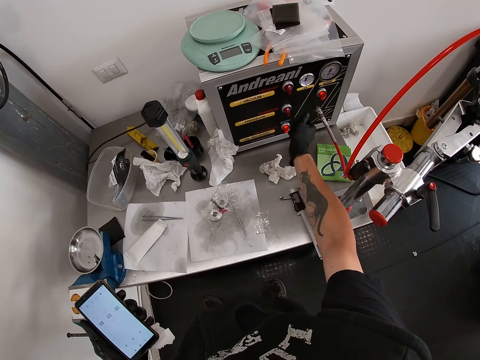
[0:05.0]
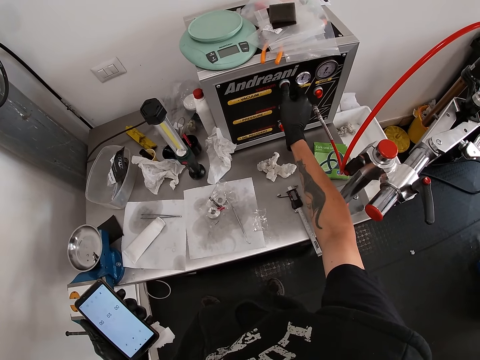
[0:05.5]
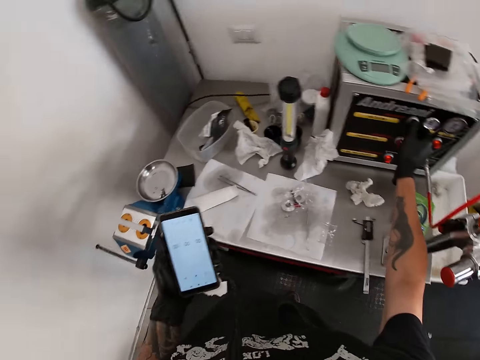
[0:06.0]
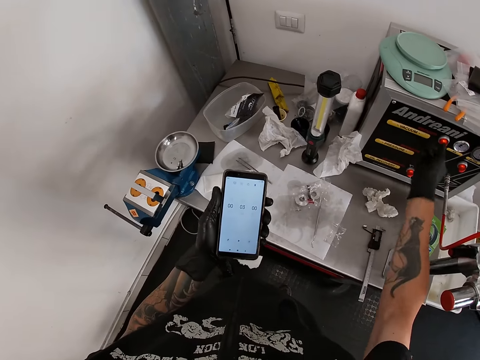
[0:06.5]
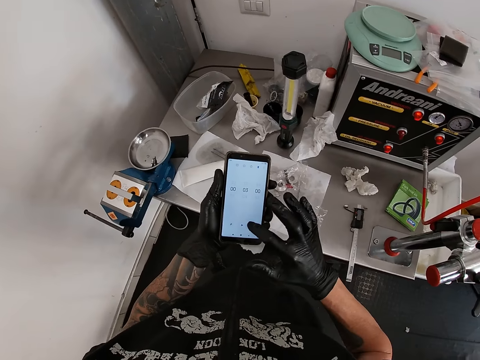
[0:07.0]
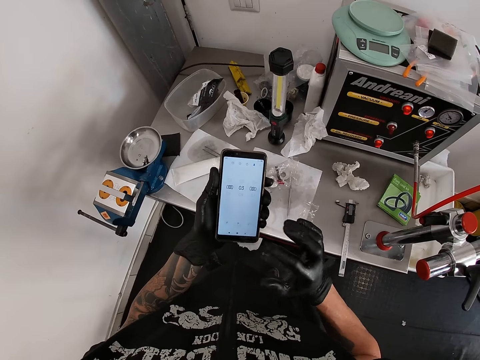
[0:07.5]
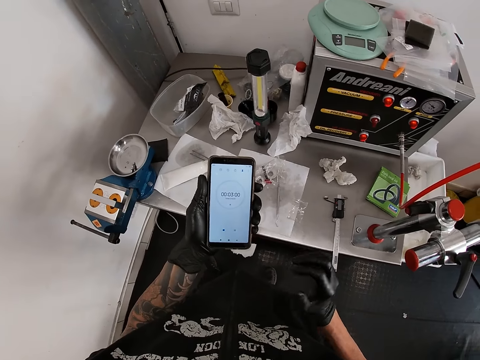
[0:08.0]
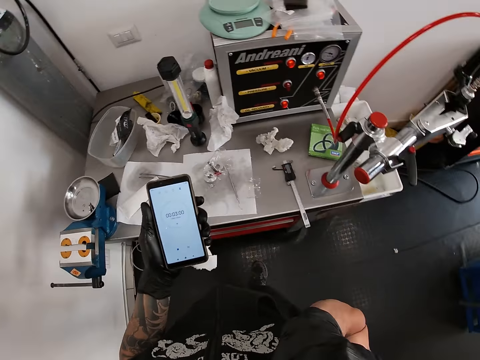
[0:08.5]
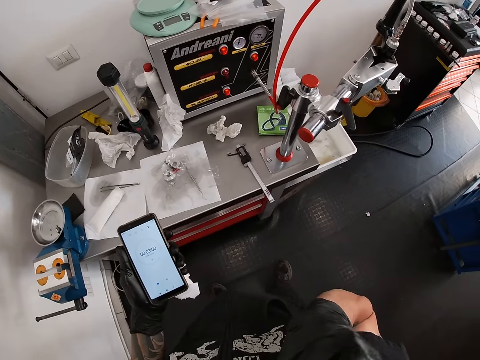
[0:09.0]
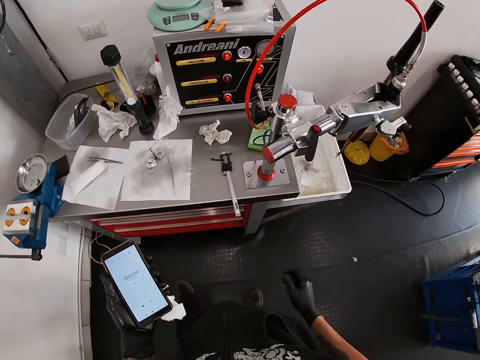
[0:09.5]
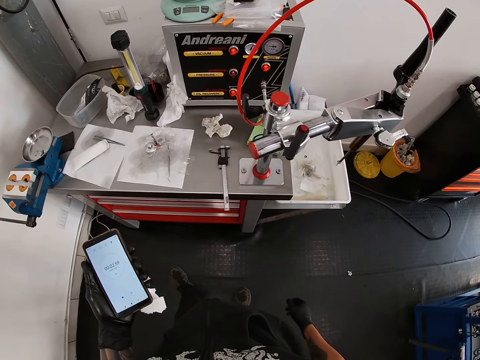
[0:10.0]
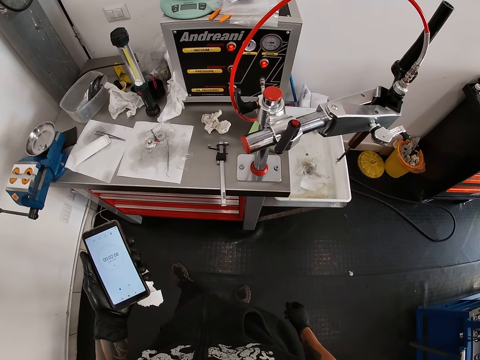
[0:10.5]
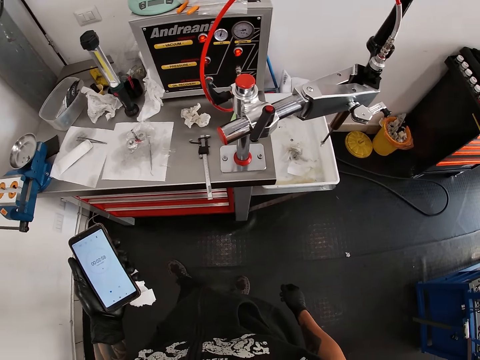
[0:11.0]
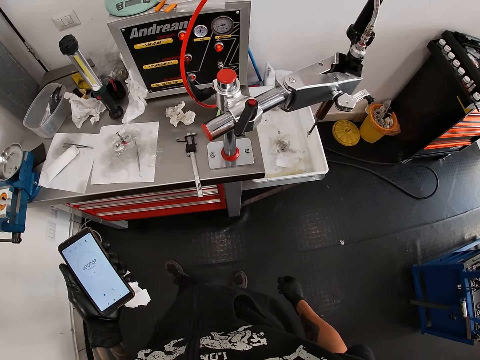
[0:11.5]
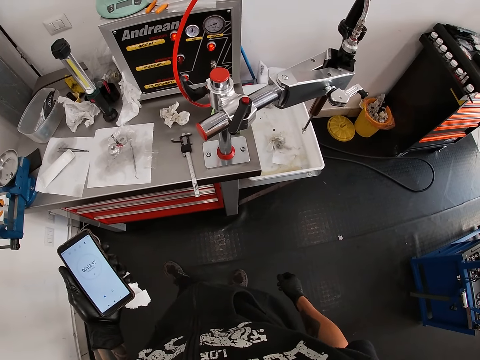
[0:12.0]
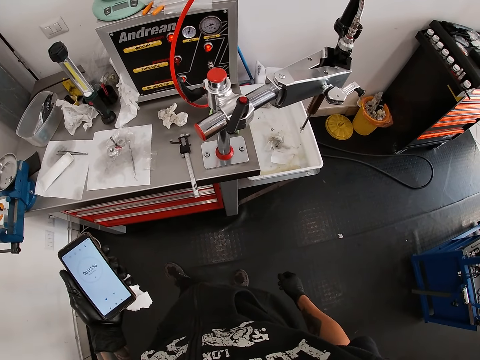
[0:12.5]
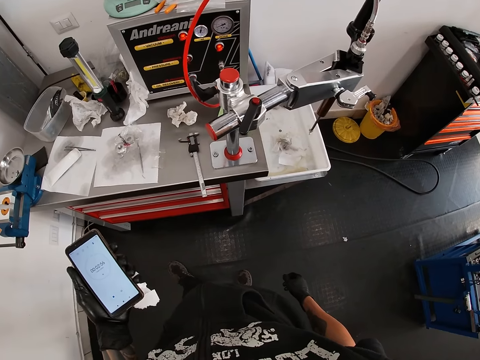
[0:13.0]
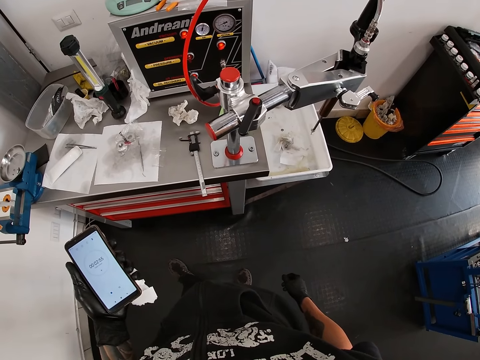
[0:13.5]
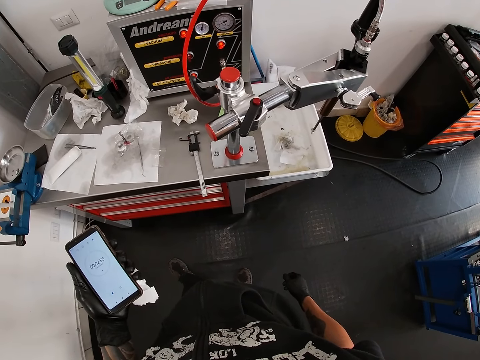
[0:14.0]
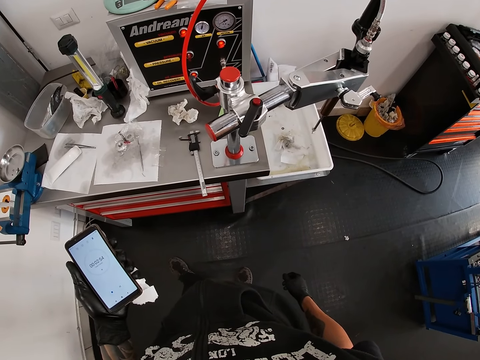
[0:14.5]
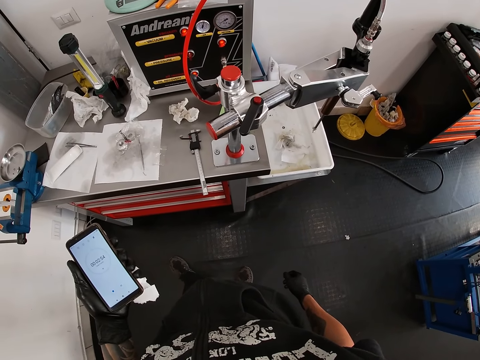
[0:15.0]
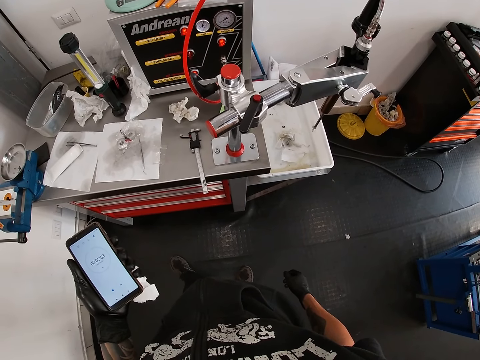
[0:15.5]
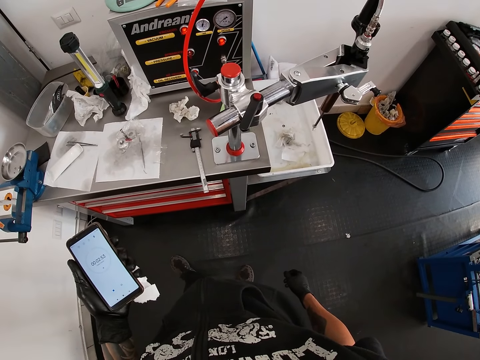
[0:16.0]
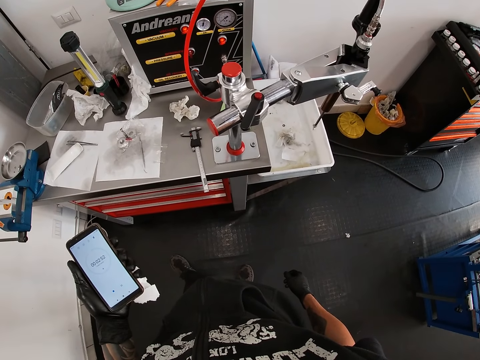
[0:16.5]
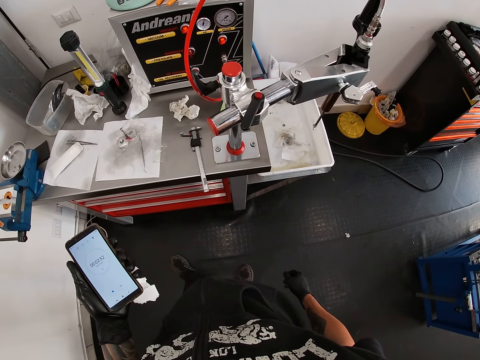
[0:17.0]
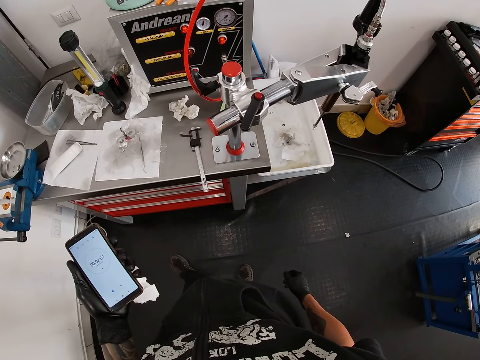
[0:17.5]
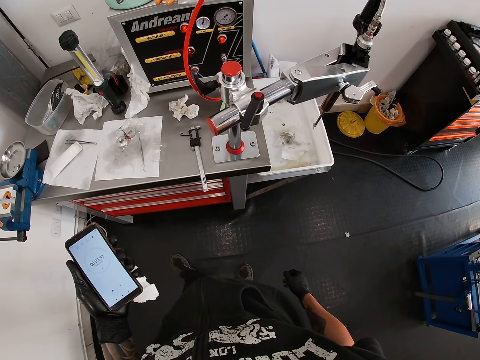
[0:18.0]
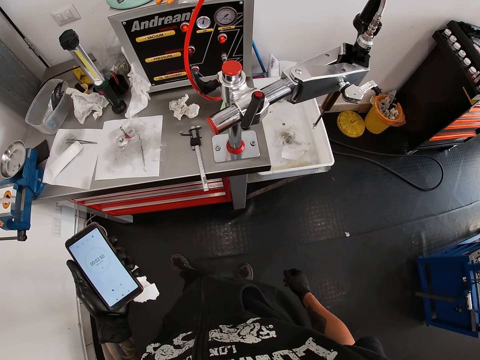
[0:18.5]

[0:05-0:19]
The camera wearer turns on a switch on the vacuum pump on the work bench with his right hand. He operates the mobile phone with both hands. He raises his right hand in the room. He holds the mobile phone in the left hand. He stands in the room.

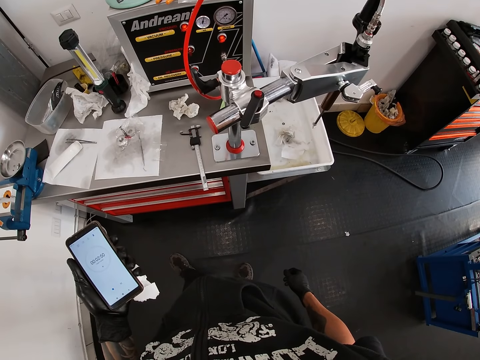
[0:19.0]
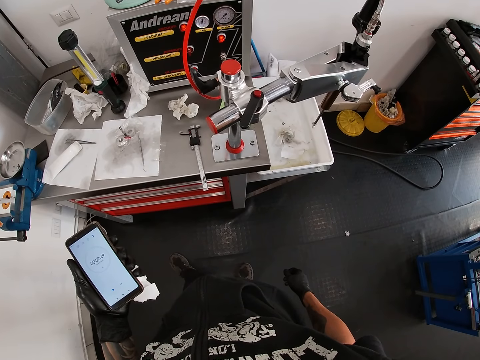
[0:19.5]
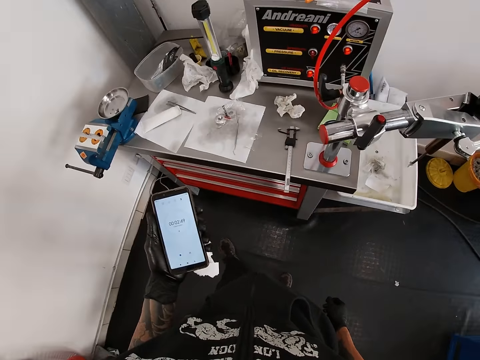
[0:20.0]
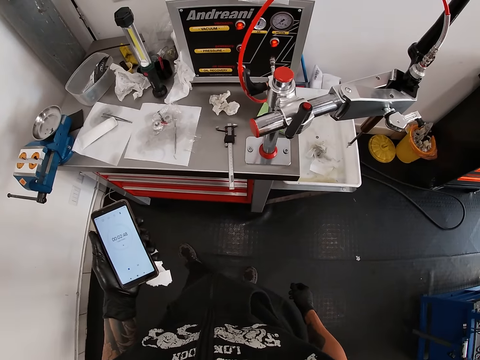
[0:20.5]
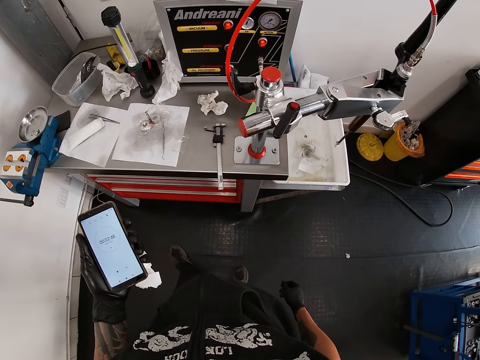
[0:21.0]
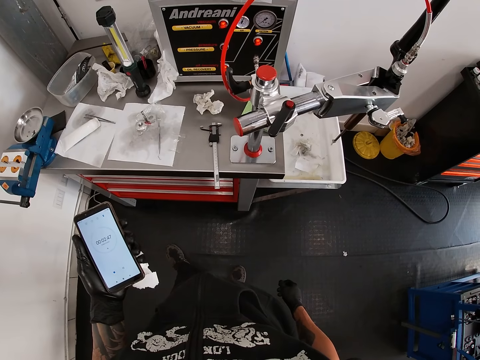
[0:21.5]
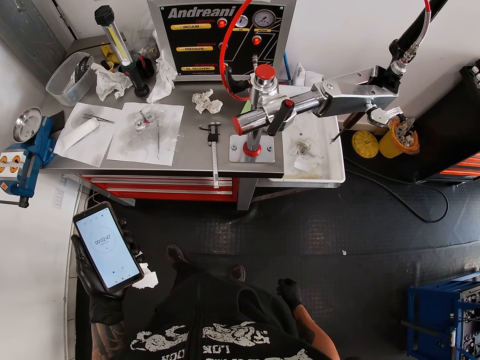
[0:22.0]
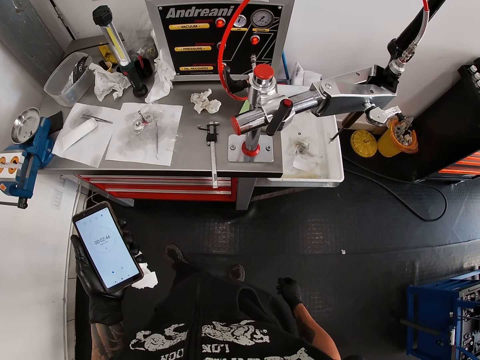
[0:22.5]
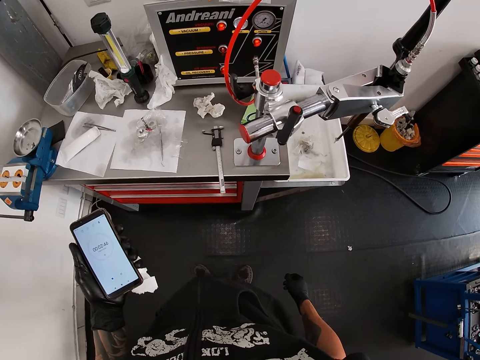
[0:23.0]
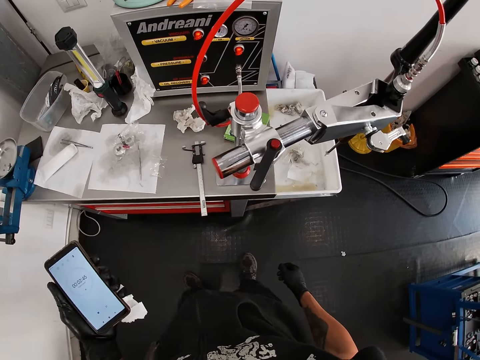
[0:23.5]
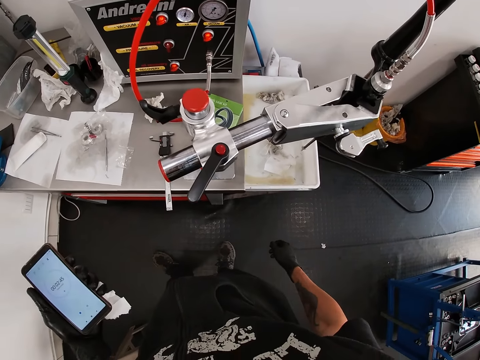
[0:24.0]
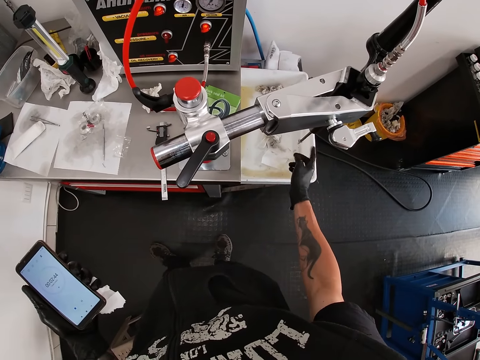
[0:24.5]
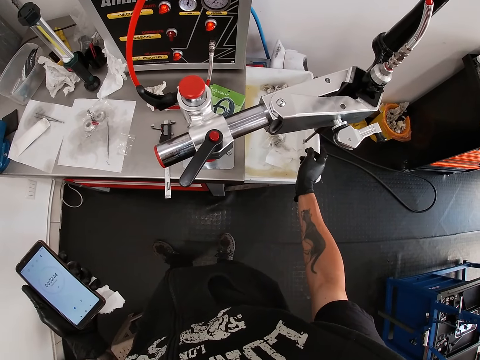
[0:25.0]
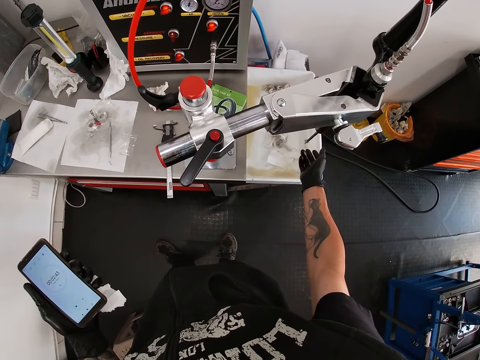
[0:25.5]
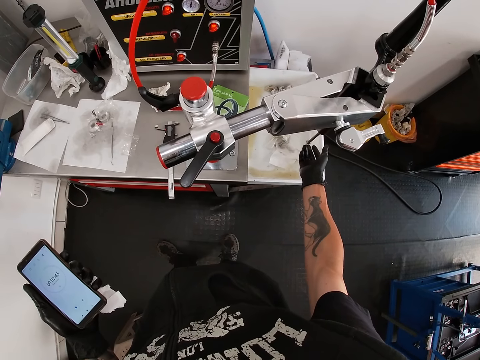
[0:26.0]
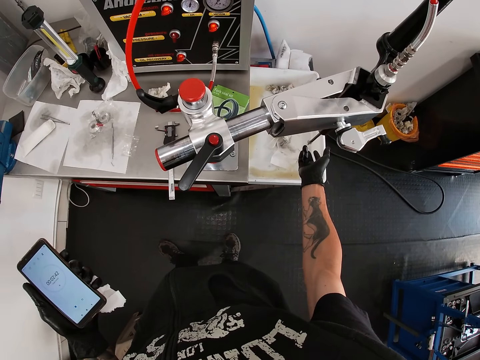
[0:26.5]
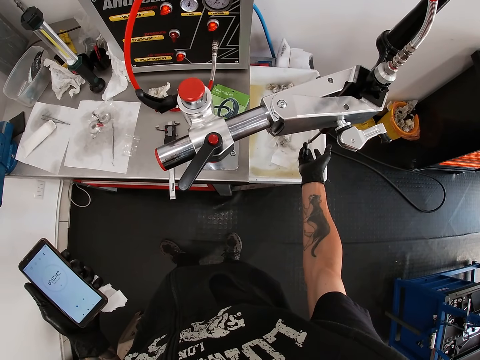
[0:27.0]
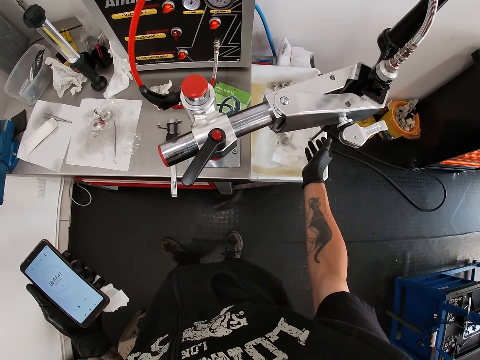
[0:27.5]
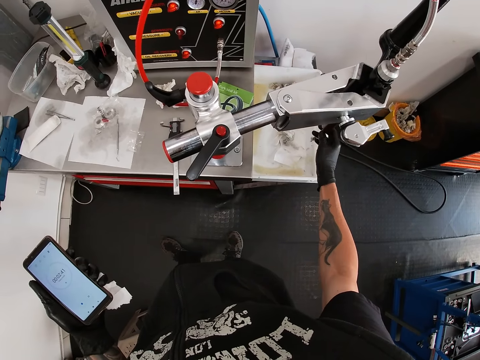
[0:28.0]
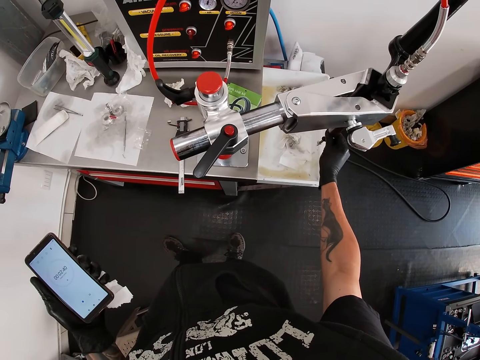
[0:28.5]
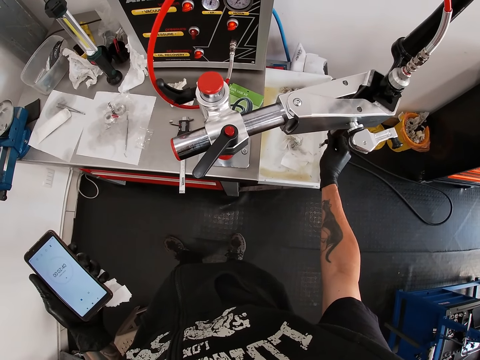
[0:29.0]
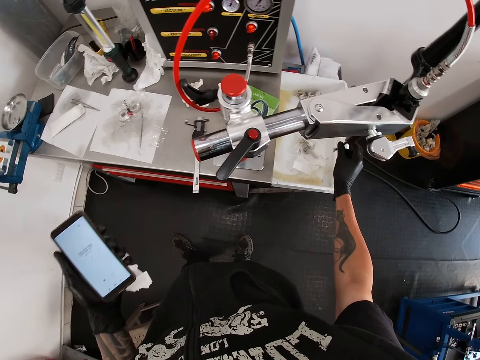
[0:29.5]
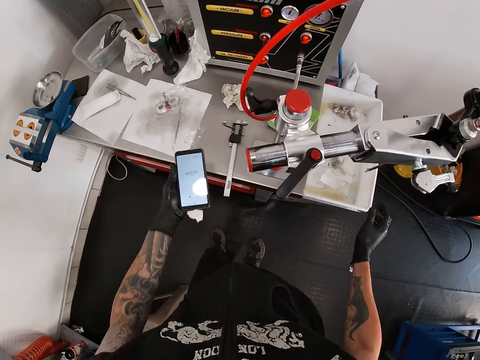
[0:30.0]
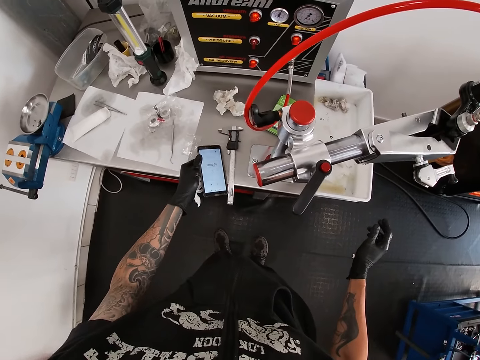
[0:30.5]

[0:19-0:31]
The camera wearer holds a mobile phone in the left hand. He moves towards the vacuum pump. He touches the vacuum pump suspension with the right hand index finger. He touches the vacuum pump suspension with right hand fingers. He adjusts the vacuum pump suspension nozzle with the right hand. He drops the mobile phone on the work bench with his left hand.
